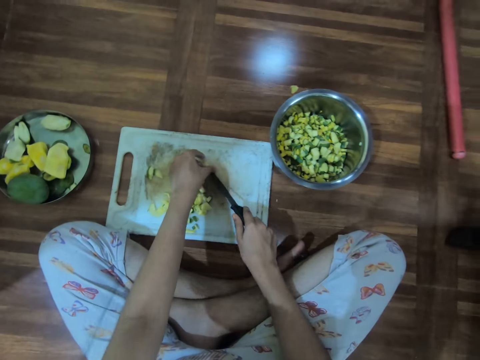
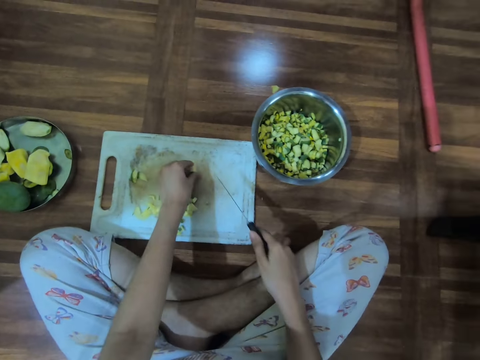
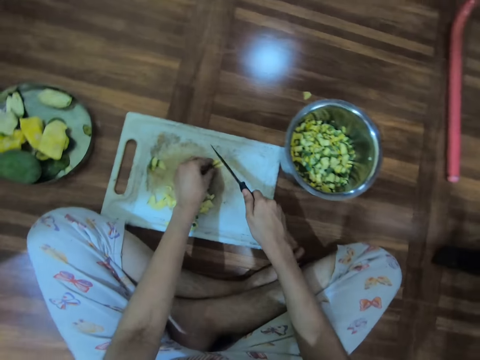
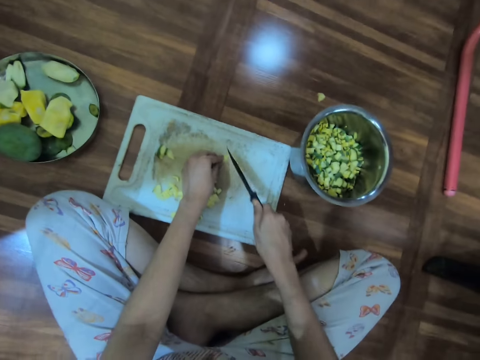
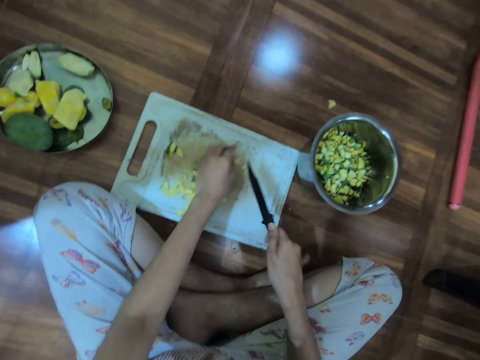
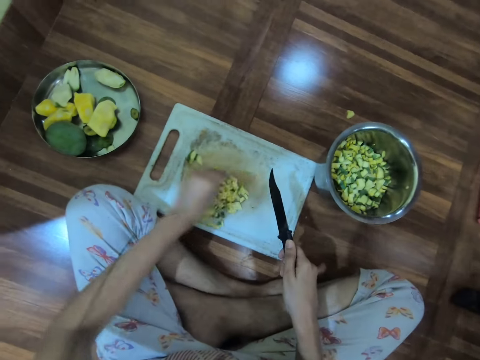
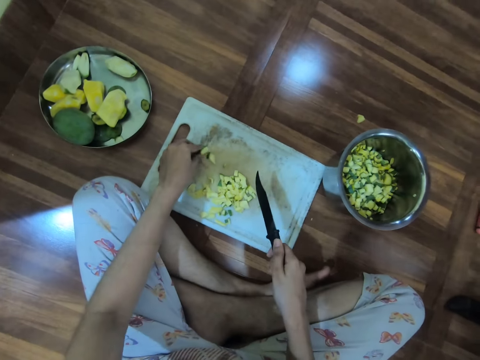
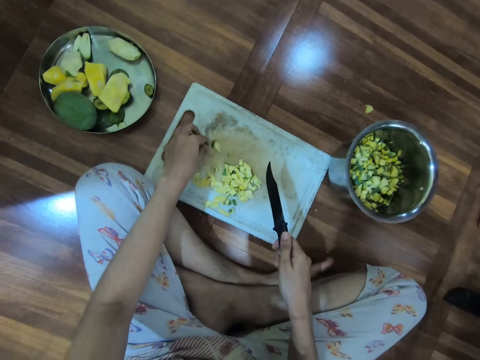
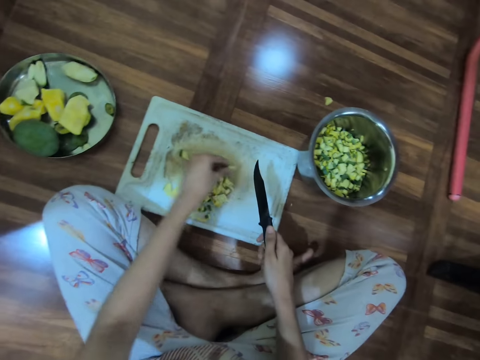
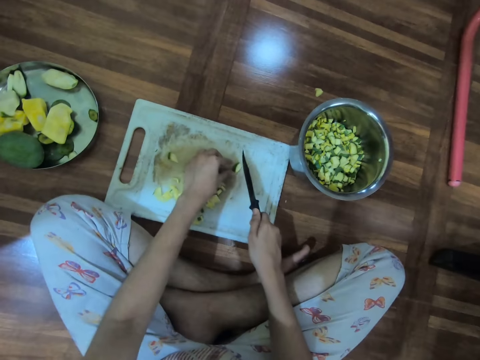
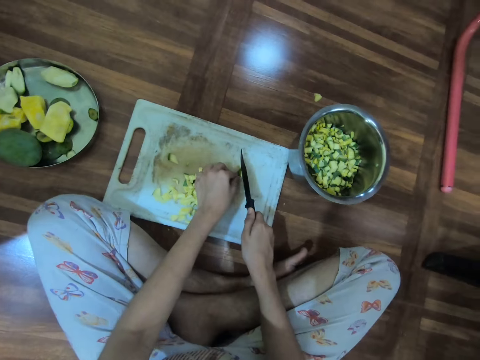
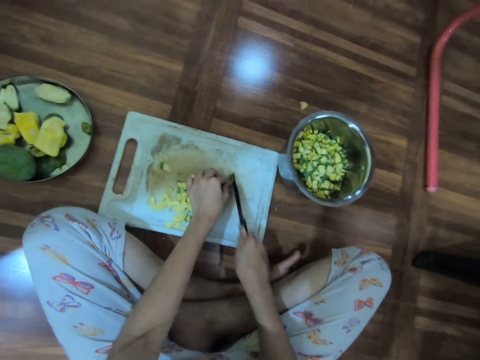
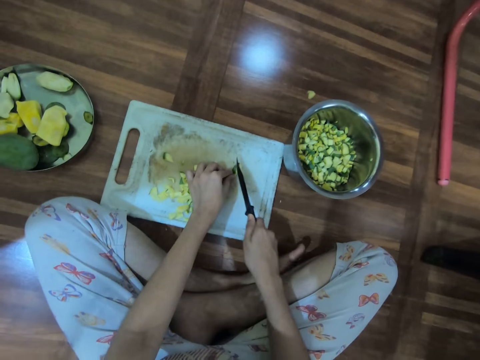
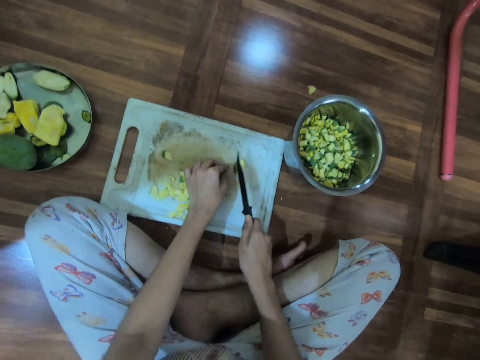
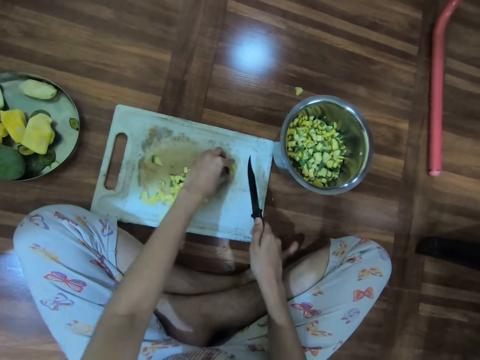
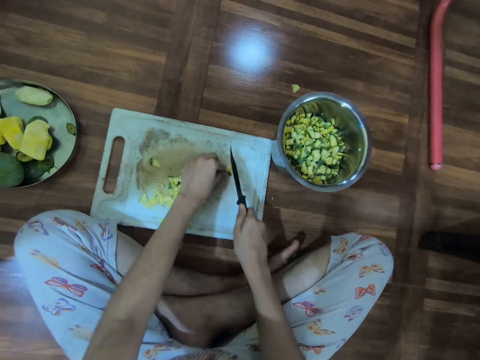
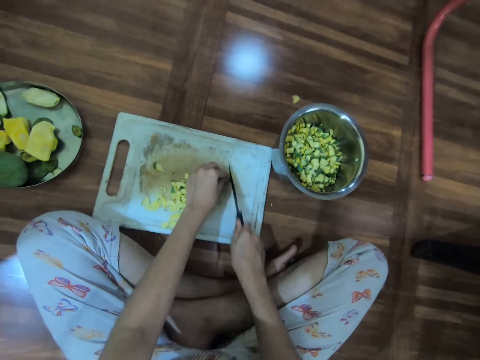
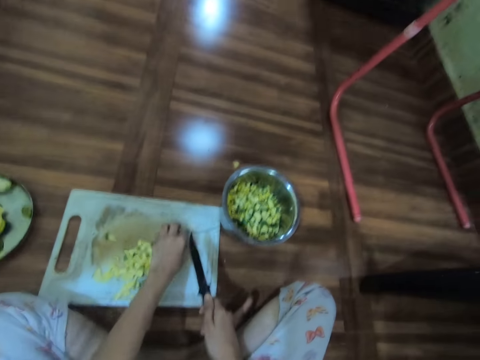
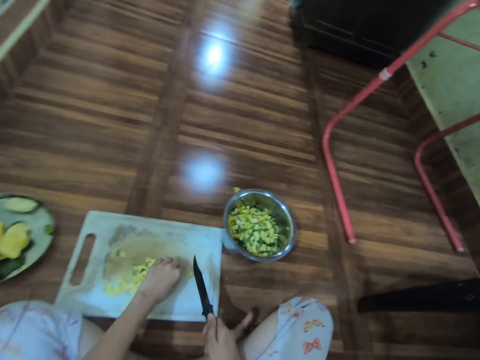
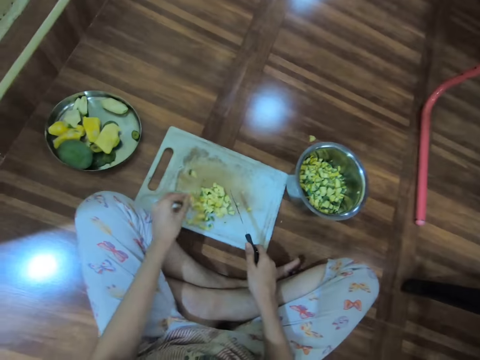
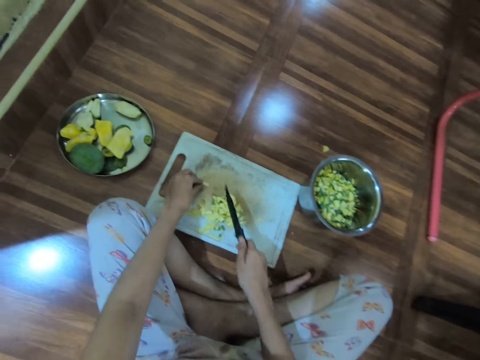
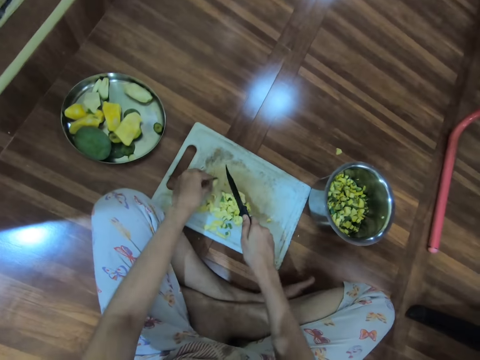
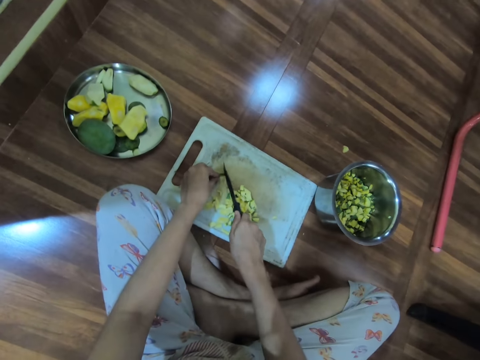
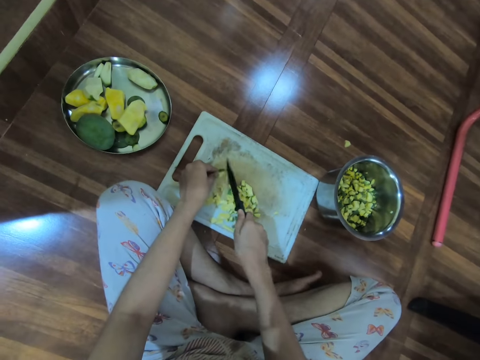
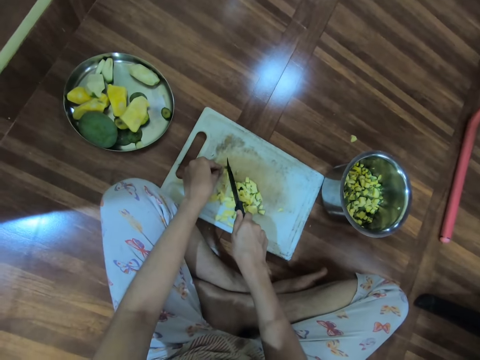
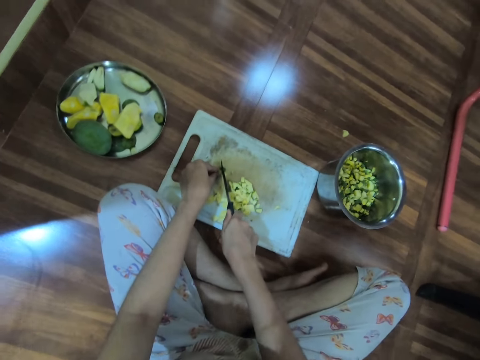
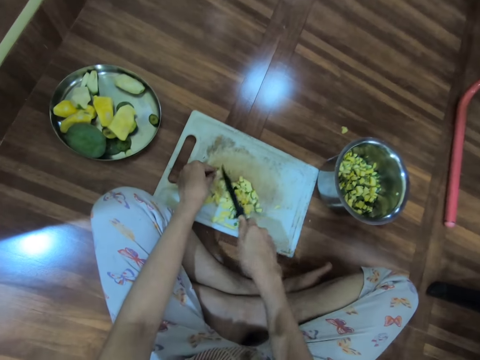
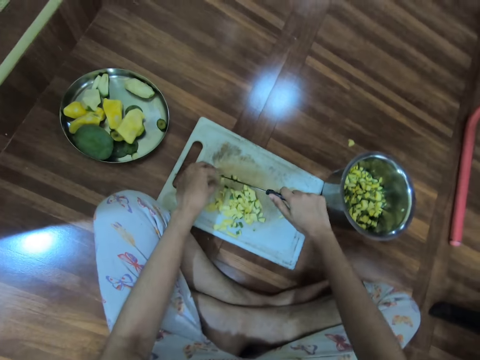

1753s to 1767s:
The camera wearer moves the chopped mango or cucumber on the chopping board with her left hand. She picks the chopped mango from the chopping board with her left hand. She places the chopped mango on the chopping board with her left hand. She chops the chopped mango on the chopping board with the knife in her right hand. She turns the chopped mango on the chopping board with her left hand. She chops the chopped mango on the chopping board with the knife in her right hand. She moves the chopped mango on the chopping board with her left hand. She holds the chopped mango on the chopping board with her left hand. She picks the cucumber. She chops the chopped mango on the chopping board with the knife in her right hand.

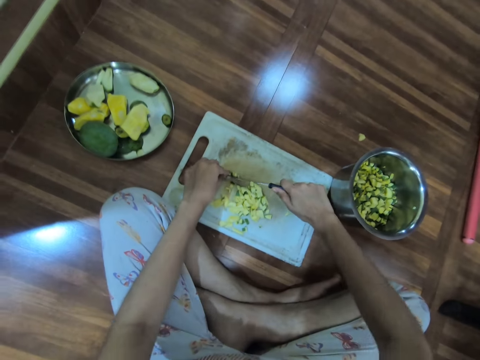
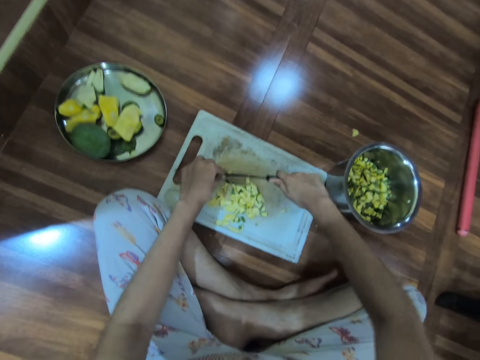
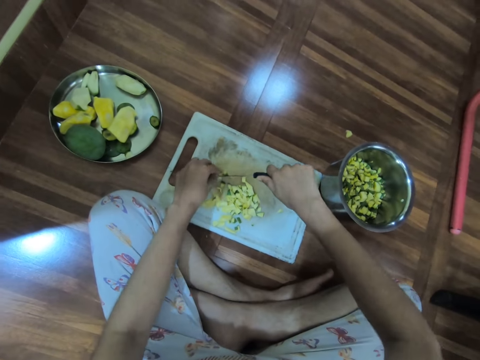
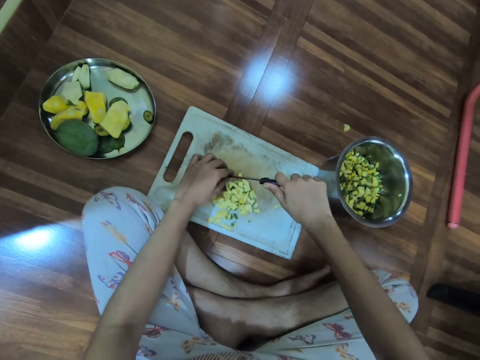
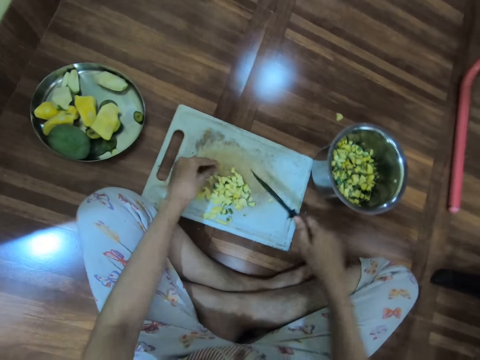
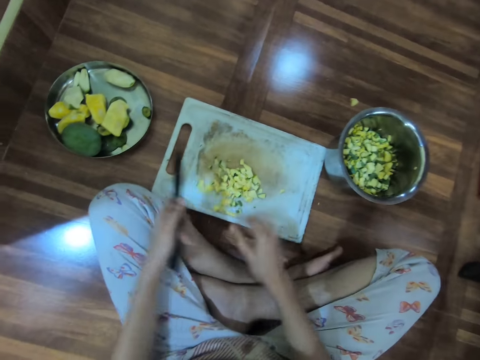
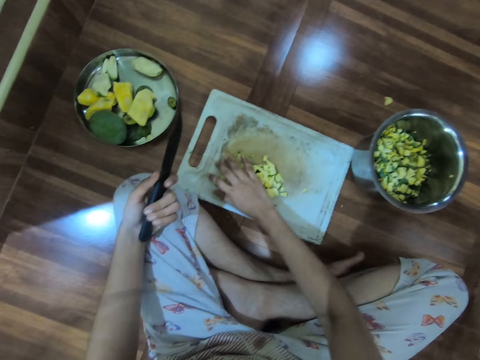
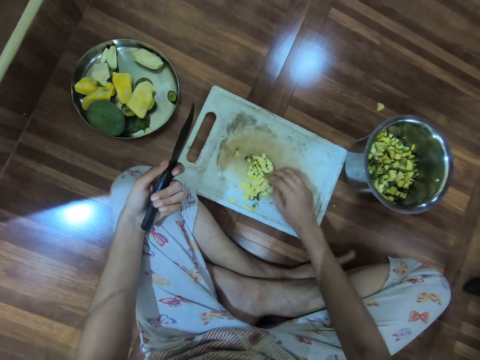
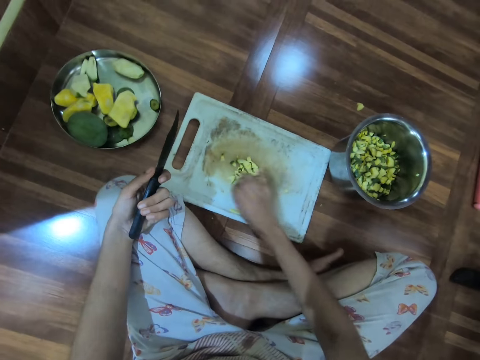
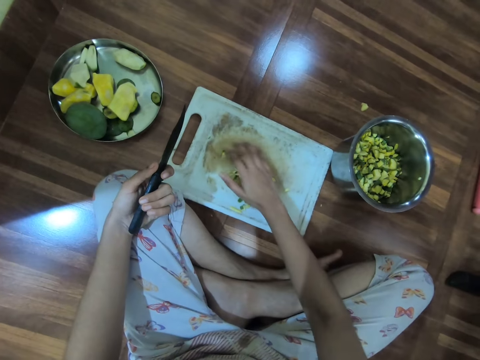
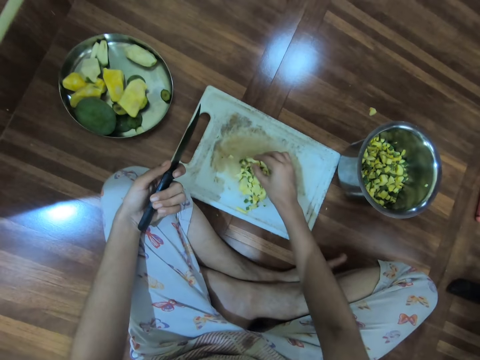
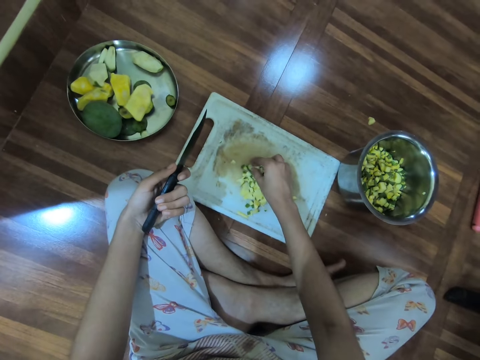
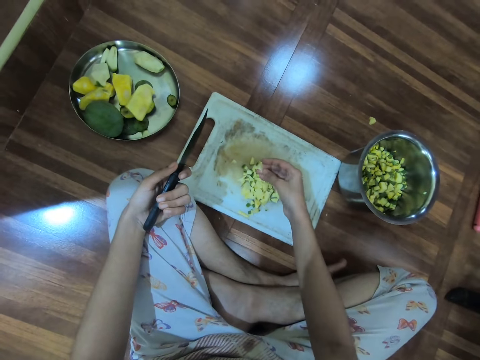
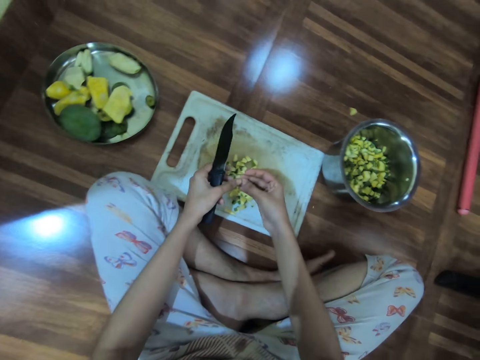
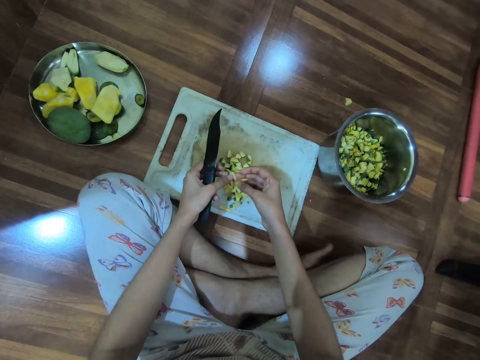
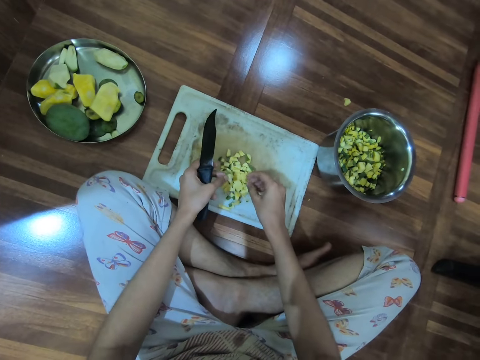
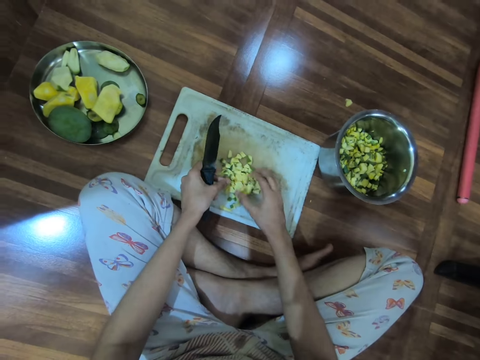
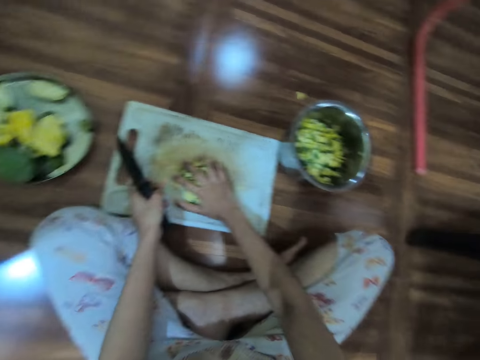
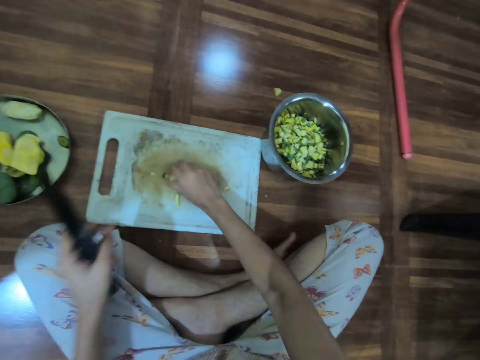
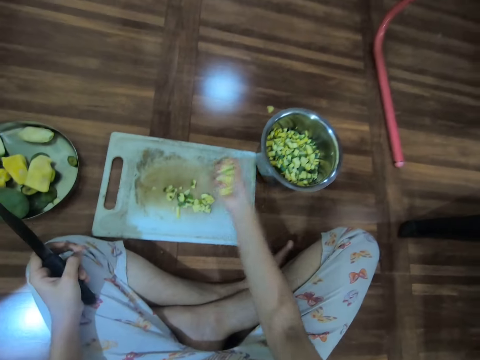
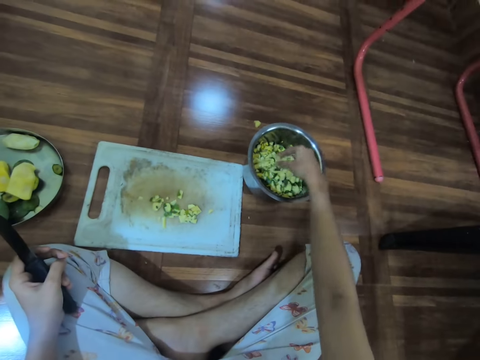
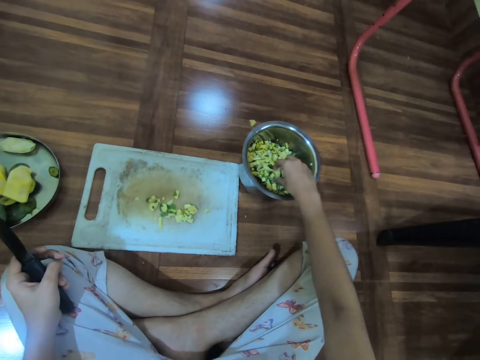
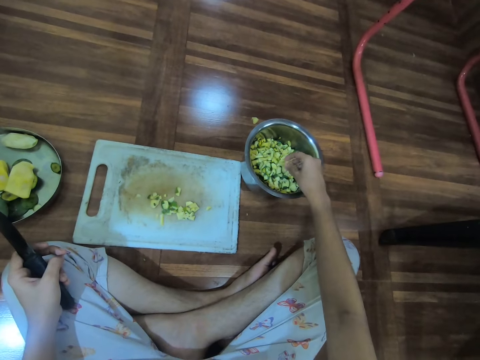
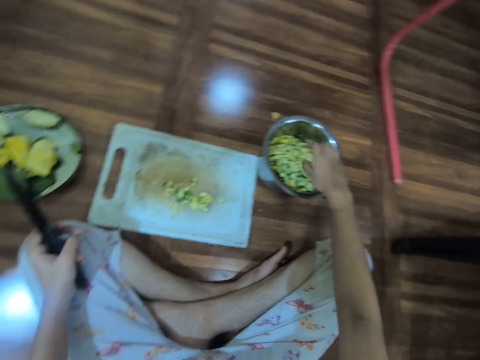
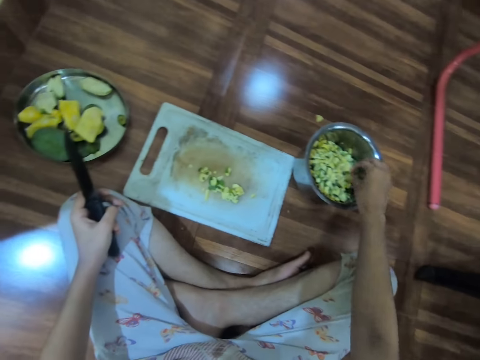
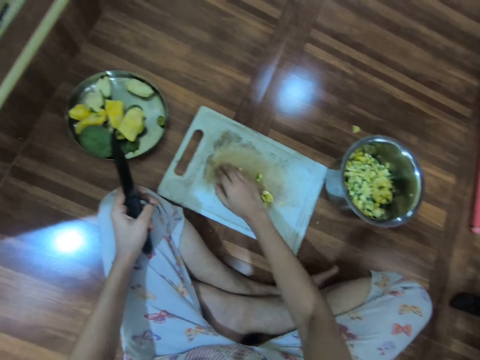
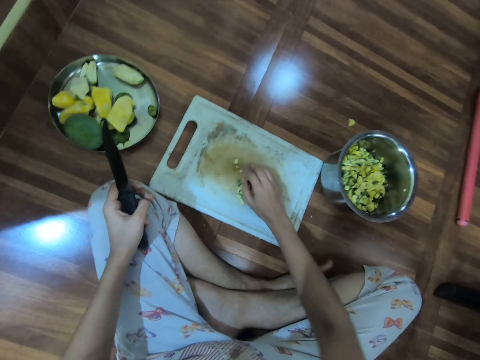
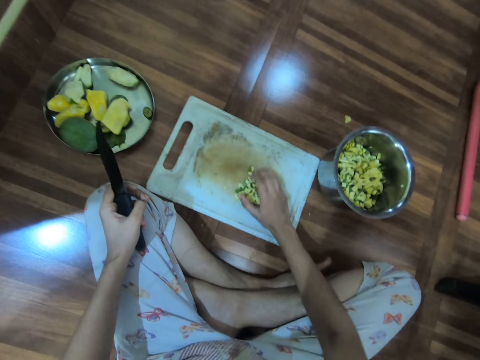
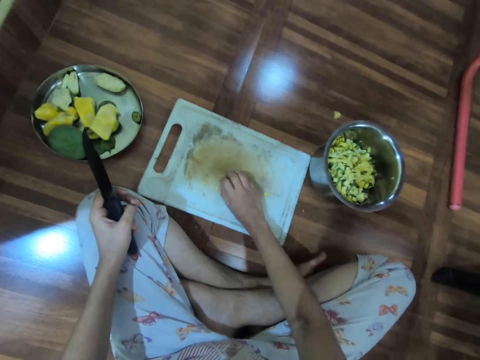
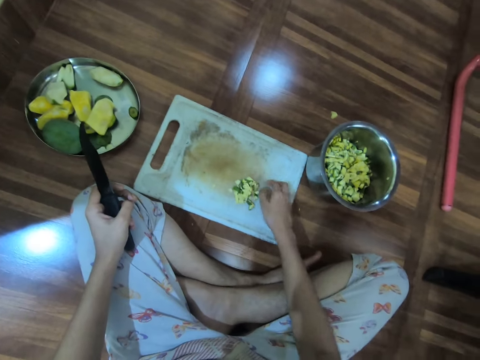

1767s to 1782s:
The camera wearer removes the chopped mango from the knife with her left hand. She passes the knife to her left hand. She gathers the chopped mangos on the chopping board with her right hand. She pushes a cucumber. She picks the chopped mango from the chopping board with her right hand. She passes the chopped mango to her left hand. She removes the chopped mango from her right hand. She packs the chopped mango from the chopping board with her right hand. She picks the cucumber. She puts the chopped mango into the plate with her right hand. She gathers the chopped mangos on the chopping board with her right hand. She picks the cucumber.
